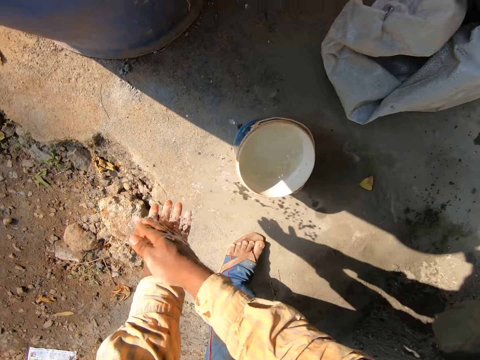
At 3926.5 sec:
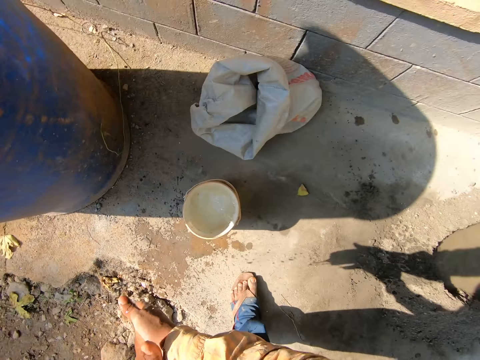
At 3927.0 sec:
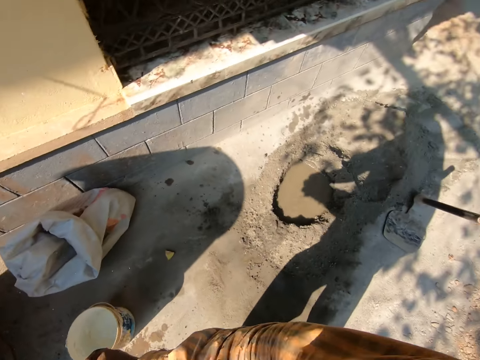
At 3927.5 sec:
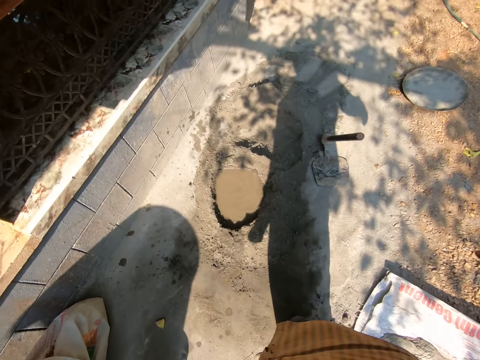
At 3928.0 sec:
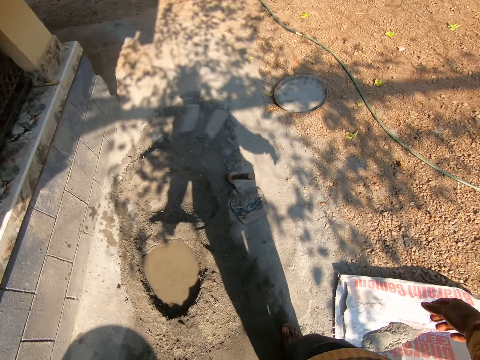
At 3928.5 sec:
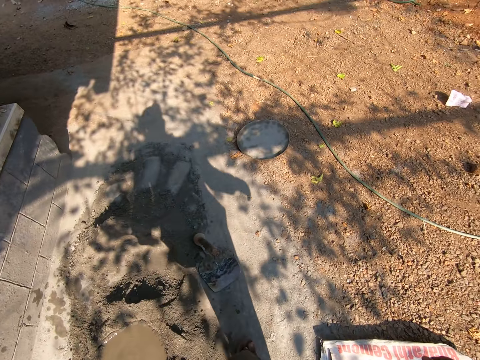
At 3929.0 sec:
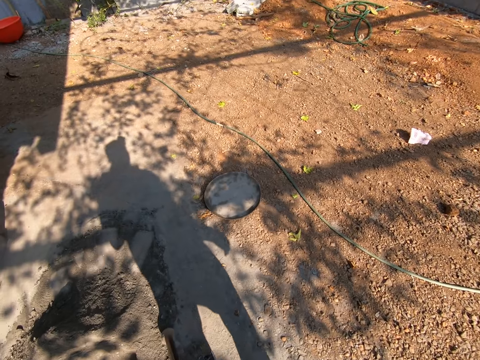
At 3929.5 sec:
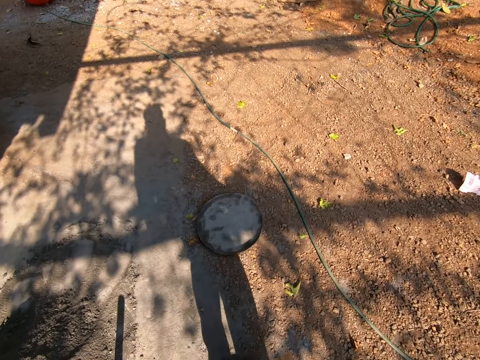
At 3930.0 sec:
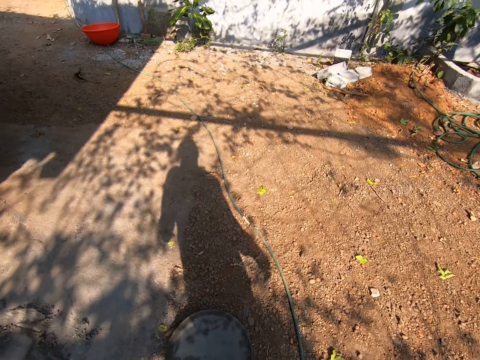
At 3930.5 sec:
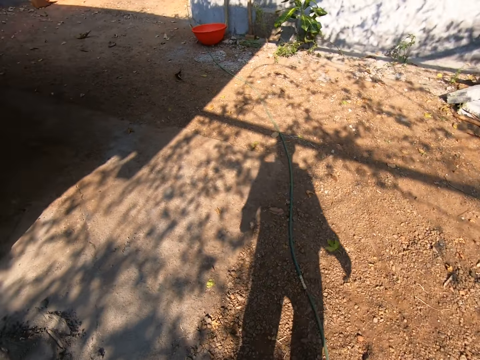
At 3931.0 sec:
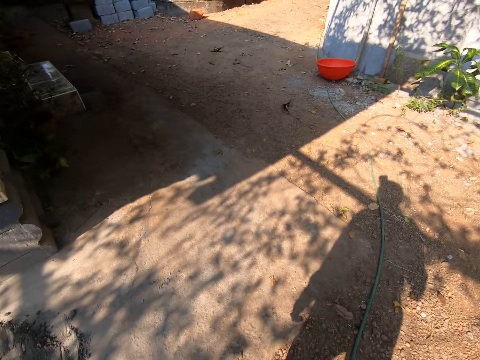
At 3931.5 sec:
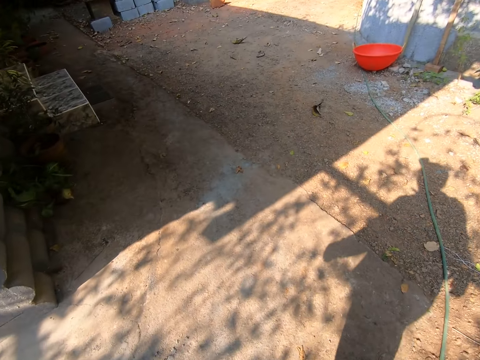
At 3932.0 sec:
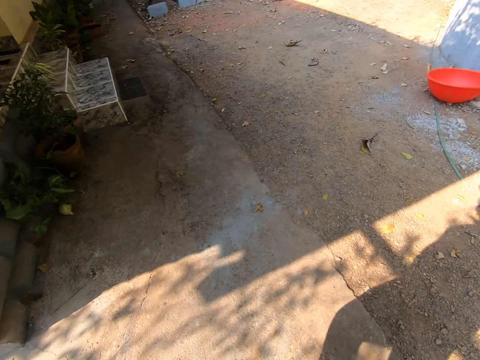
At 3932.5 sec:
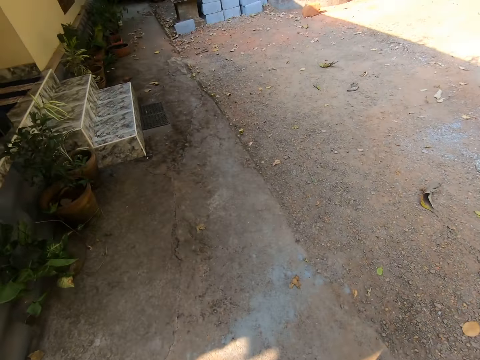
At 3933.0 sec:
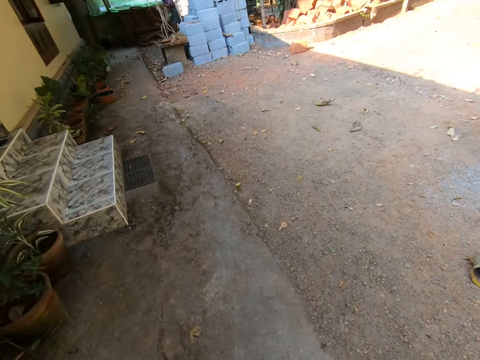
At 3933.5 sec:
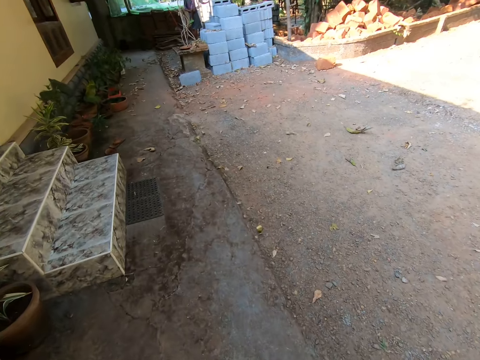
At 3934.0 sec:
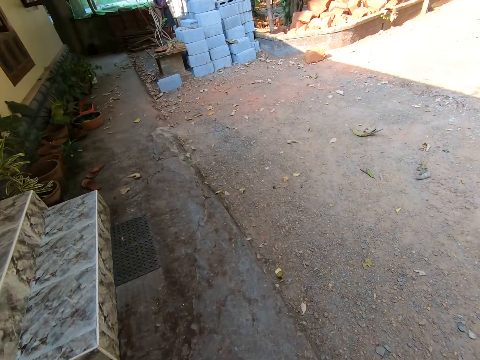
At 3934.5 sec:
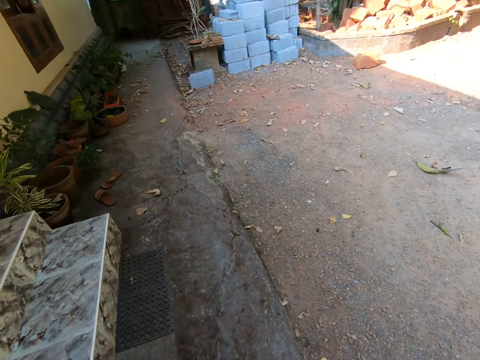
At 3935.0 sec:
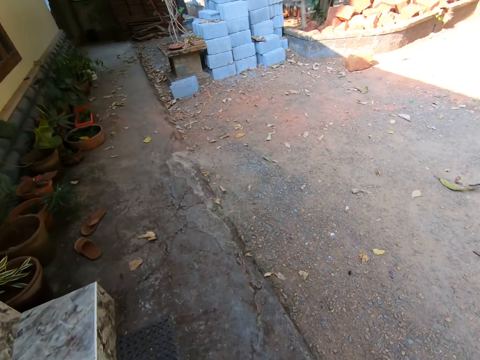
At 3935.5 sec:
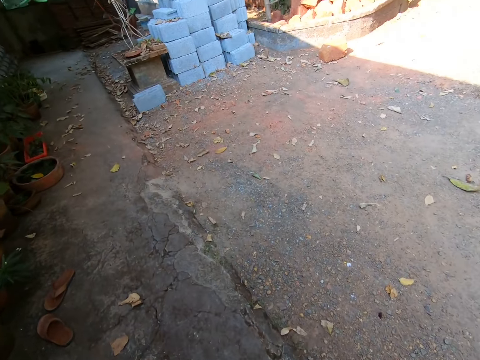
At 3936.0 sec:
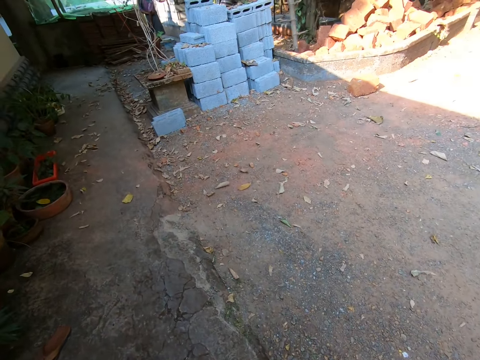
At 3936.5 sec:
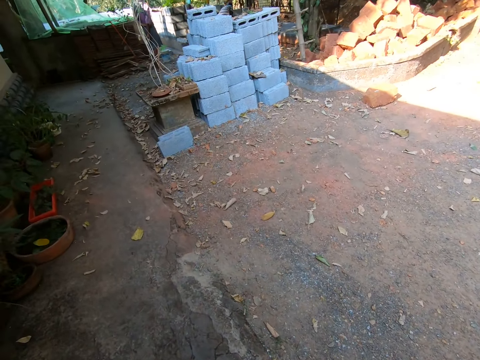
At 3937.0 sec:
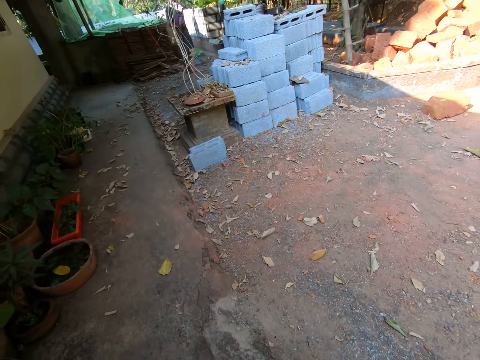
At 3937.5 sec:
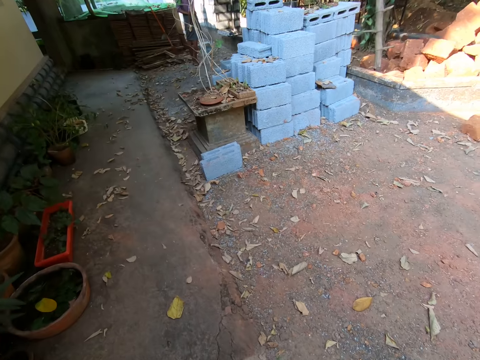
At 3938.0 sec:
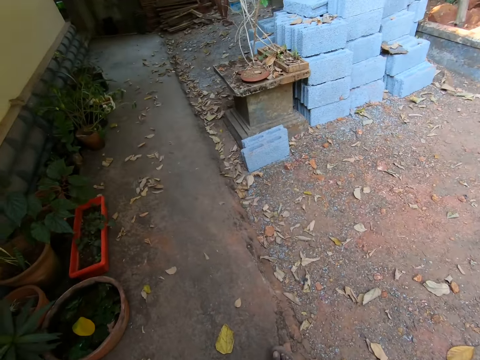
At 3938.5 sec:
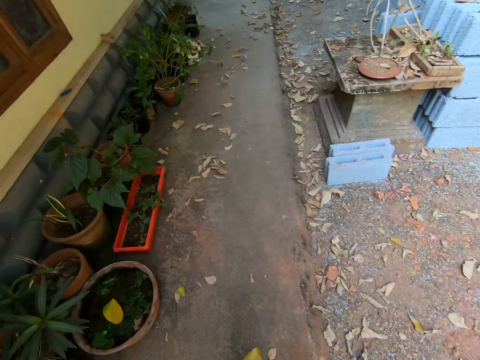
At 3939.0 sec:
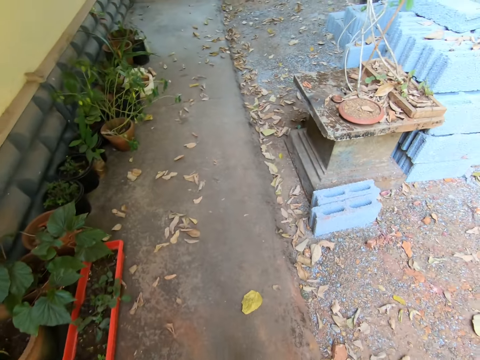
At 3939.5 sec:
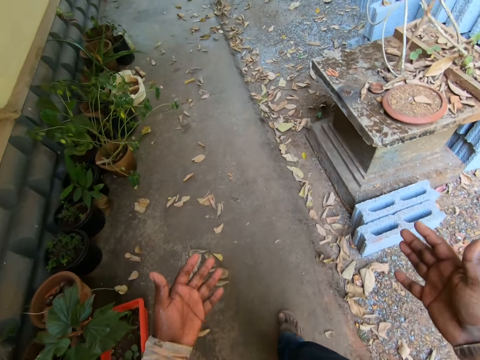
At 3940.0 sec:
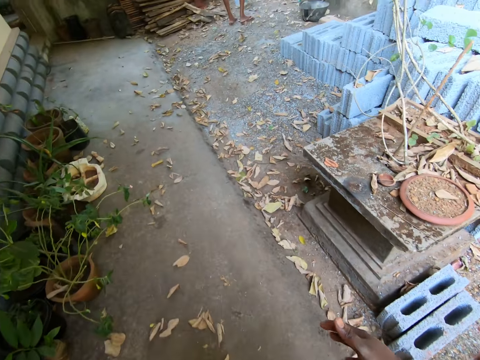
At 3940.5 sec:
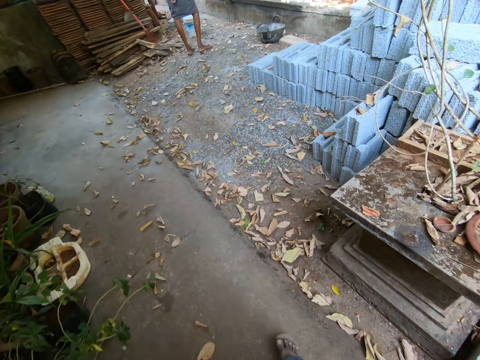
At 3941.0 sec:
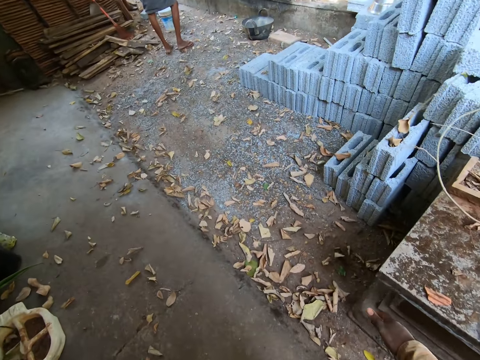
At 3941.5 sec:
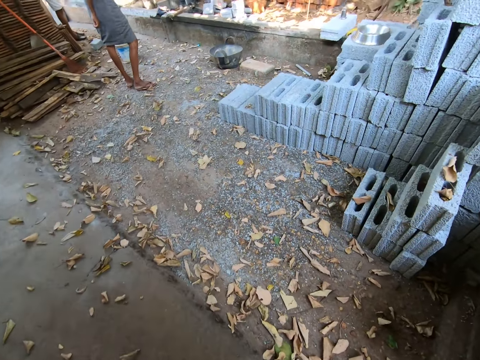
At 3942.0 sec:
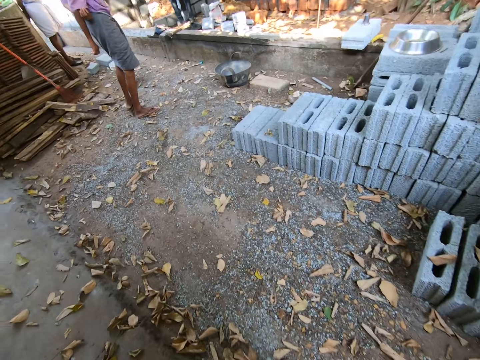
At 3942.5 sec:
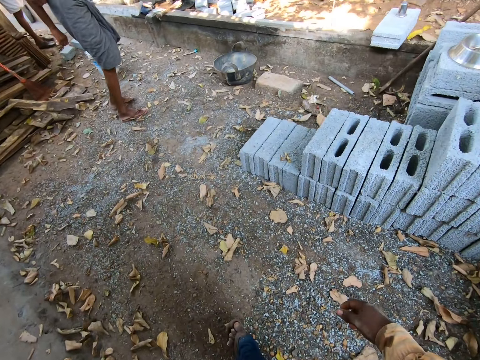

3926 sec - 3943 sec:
The camera wearer scoops water in the bucket. They rinse both hands with the water in the bucket. They walk around. They walk towards a pile of bricks. They move a hand.

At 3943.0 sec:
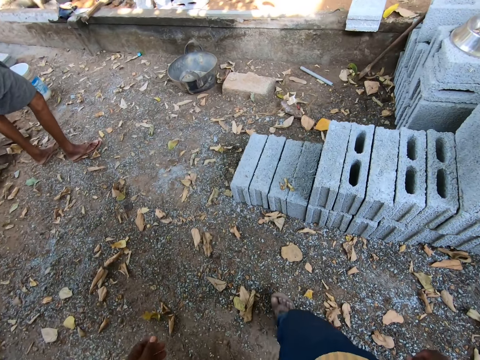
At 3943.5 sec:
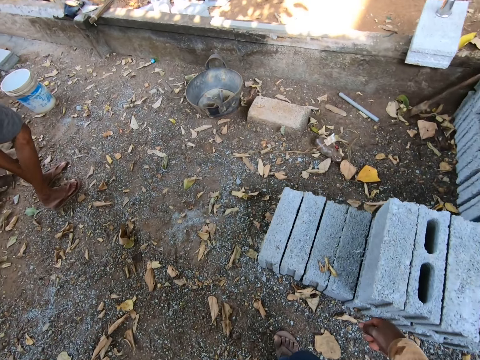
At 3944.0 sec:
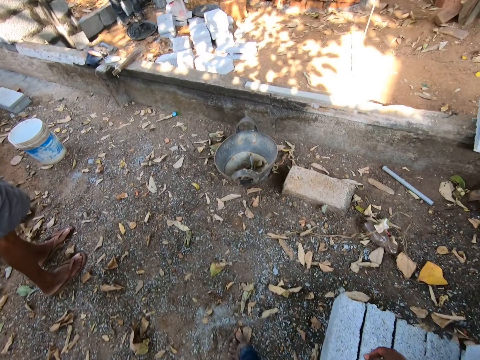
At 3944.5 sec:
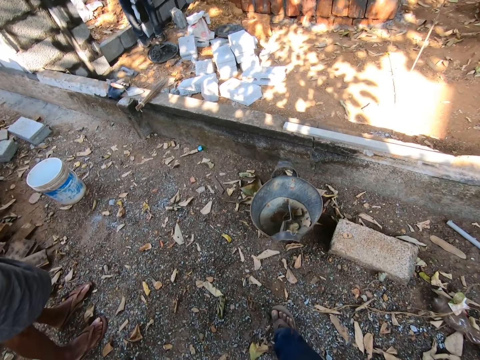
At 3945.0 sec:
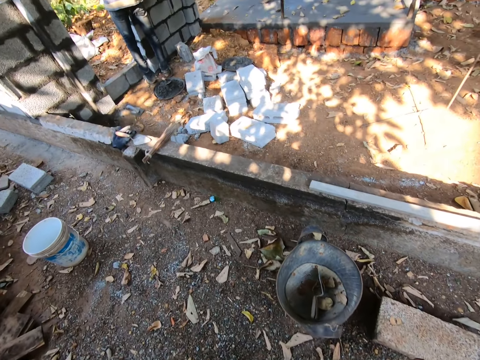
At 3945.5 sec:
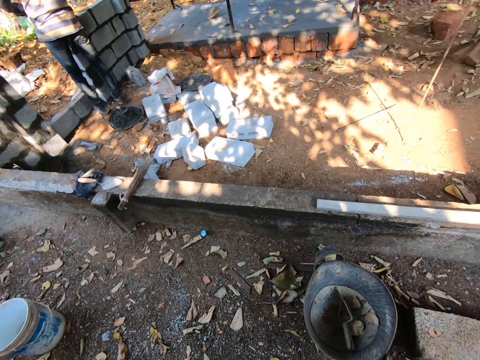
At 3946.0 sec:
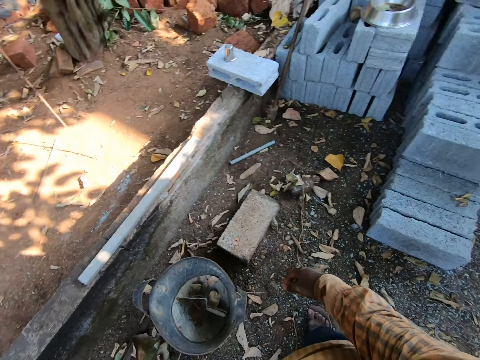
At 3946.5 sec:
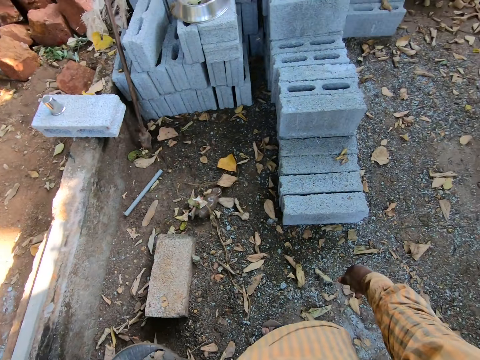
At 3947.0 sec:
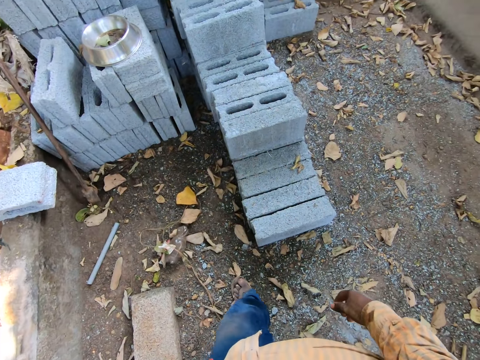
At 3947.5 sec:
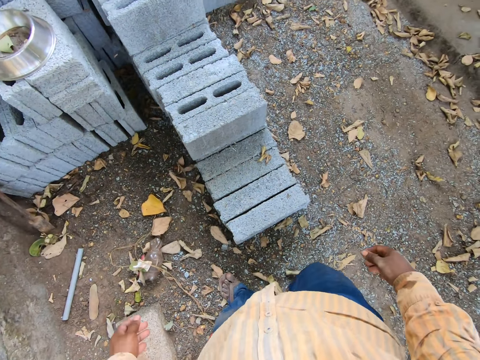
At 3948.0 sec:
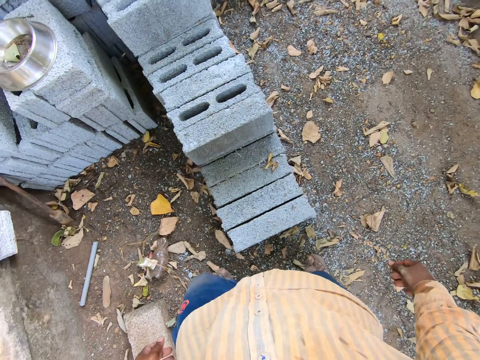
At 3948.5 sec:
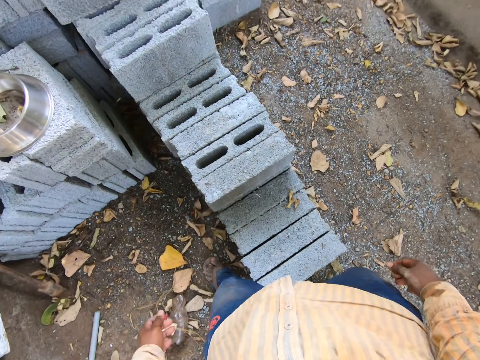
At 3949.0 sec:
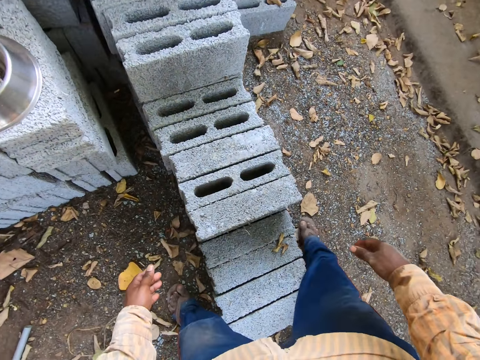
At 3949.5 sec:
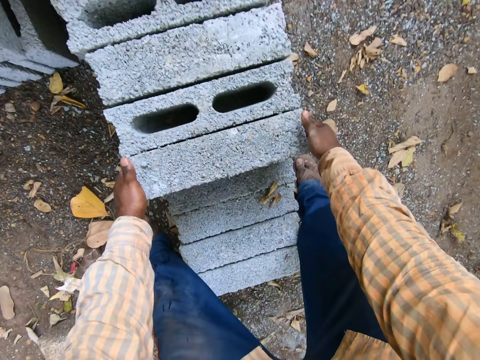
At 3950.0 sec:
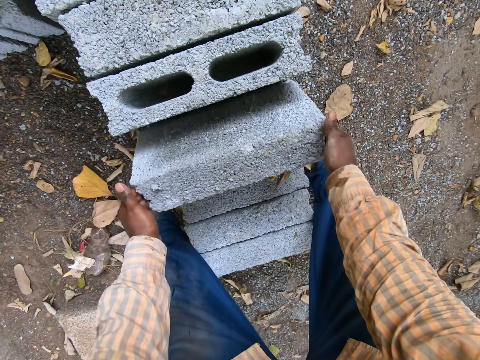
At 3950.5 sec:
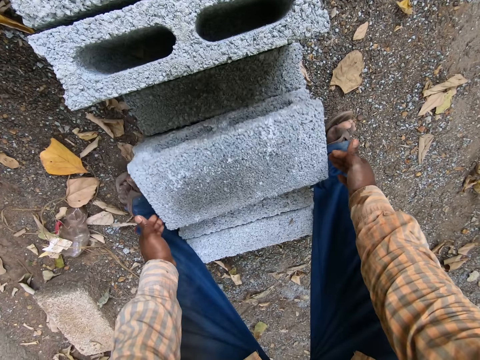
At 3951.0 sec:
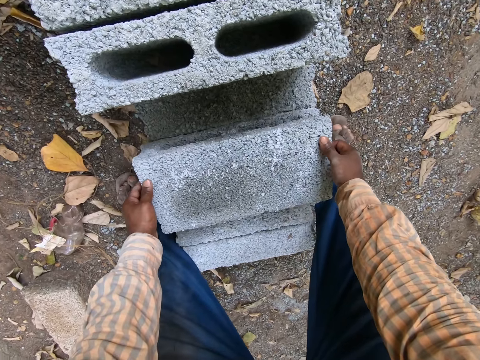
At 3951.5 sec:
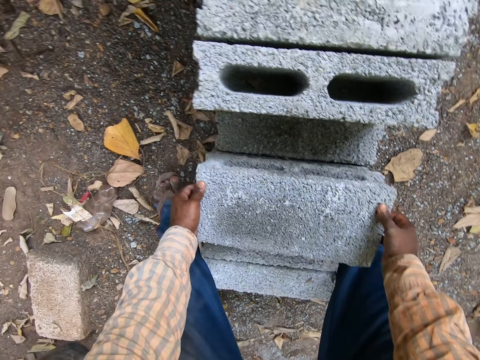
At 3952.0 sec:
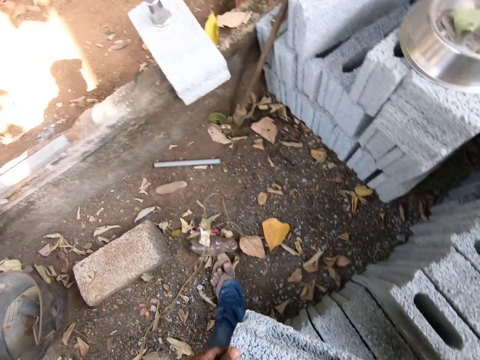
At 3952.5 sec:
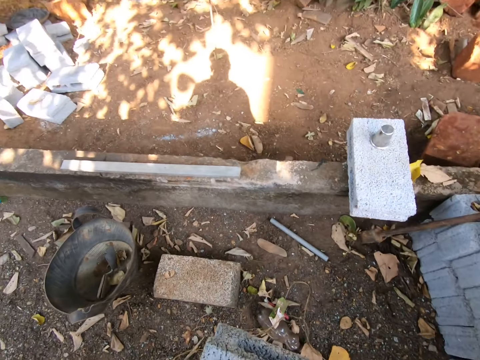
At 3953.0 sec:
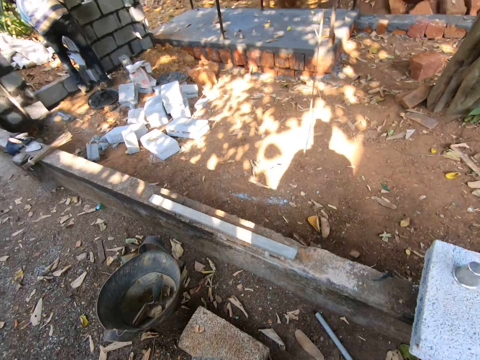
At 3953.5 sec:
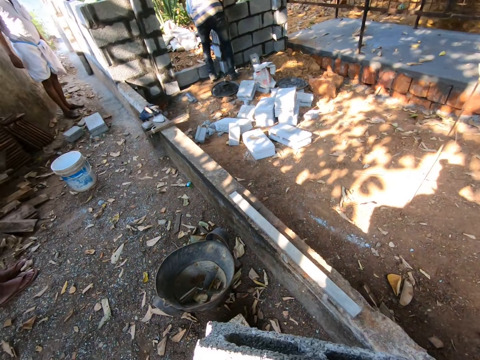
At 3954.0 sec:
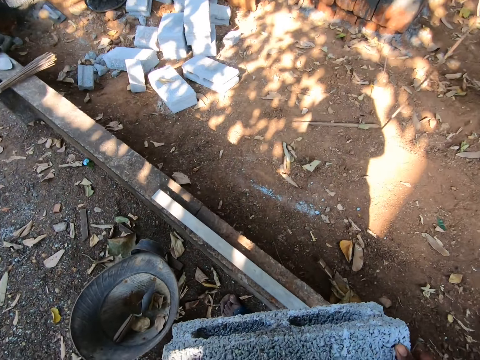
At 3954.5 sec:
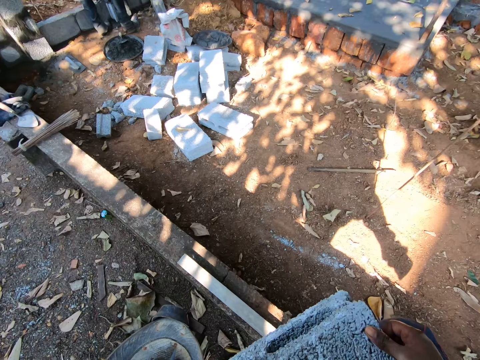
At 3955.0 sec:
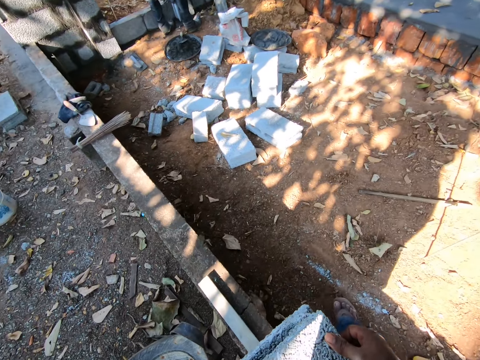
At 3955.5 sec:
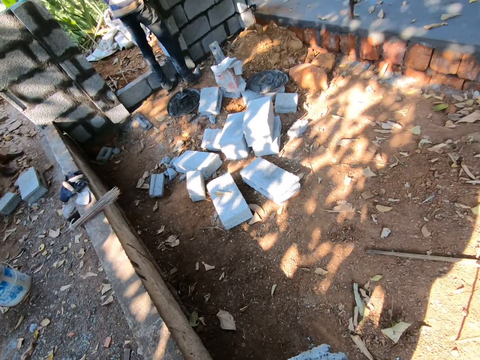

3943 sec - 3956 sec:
A man stands close to a wall. The camera wearer turns around and walks around. They lift a brick with both hands. They walk around. The man stands close to a wall.
